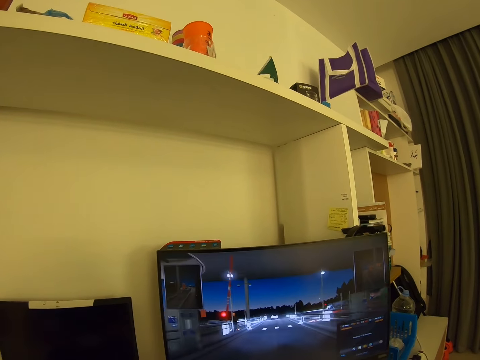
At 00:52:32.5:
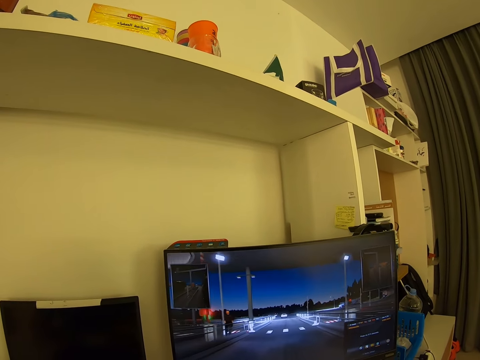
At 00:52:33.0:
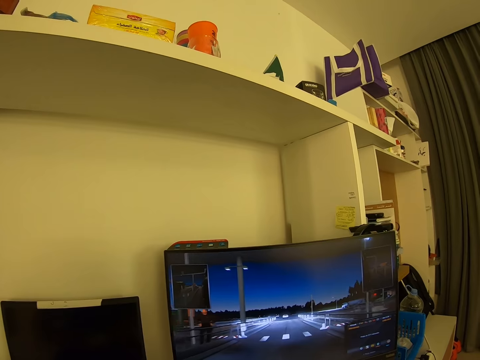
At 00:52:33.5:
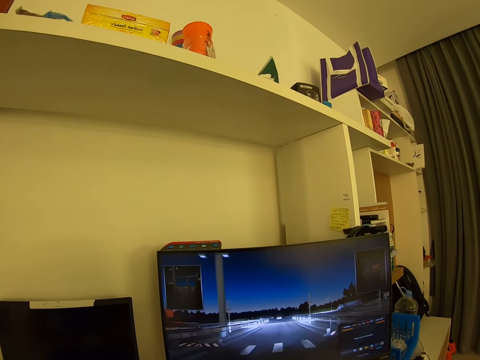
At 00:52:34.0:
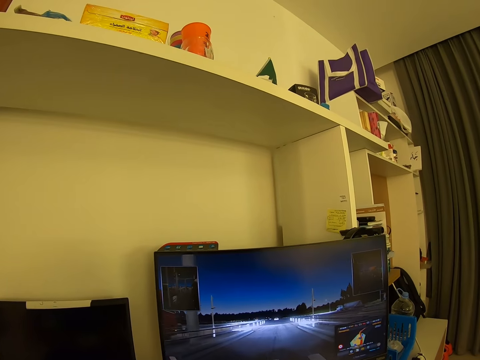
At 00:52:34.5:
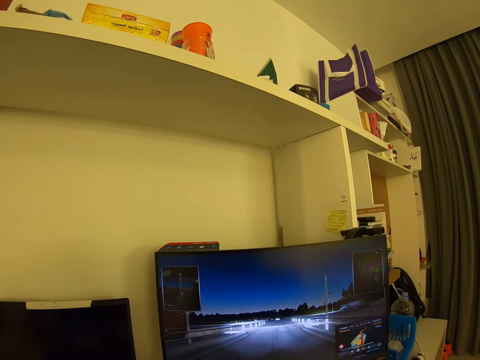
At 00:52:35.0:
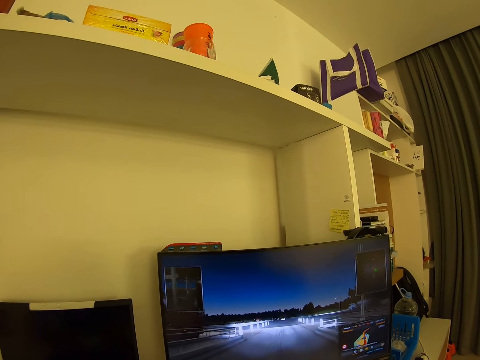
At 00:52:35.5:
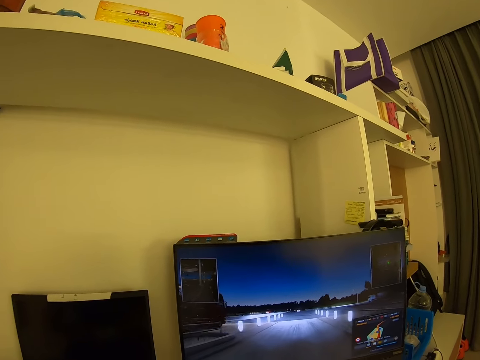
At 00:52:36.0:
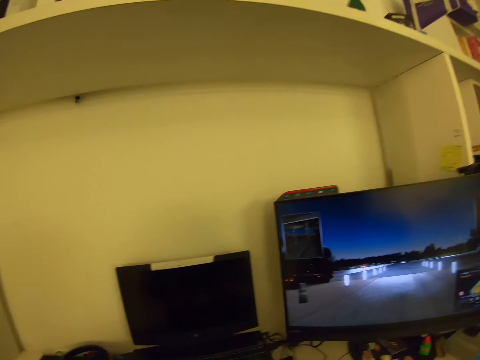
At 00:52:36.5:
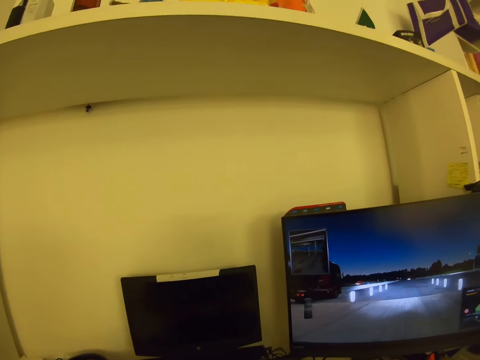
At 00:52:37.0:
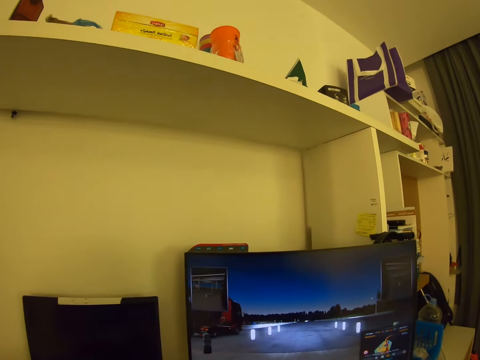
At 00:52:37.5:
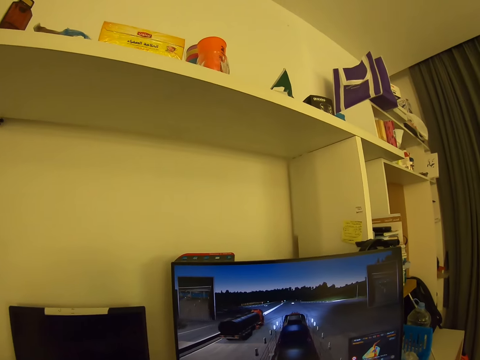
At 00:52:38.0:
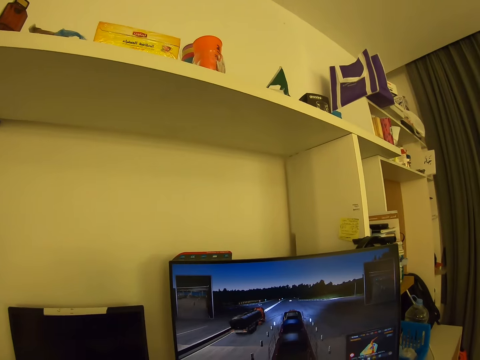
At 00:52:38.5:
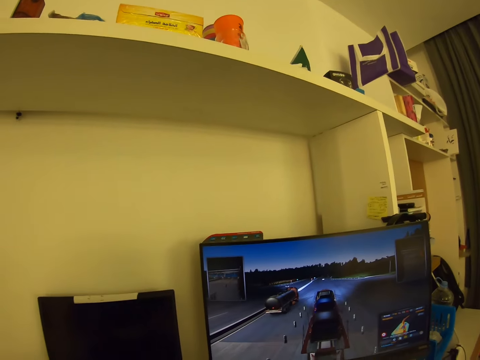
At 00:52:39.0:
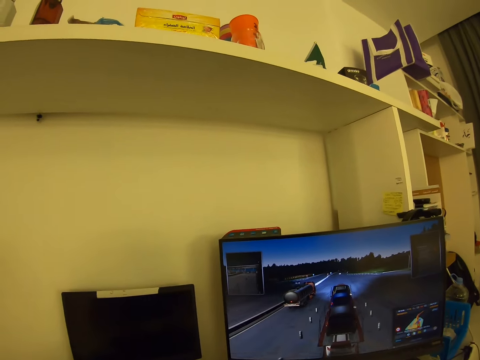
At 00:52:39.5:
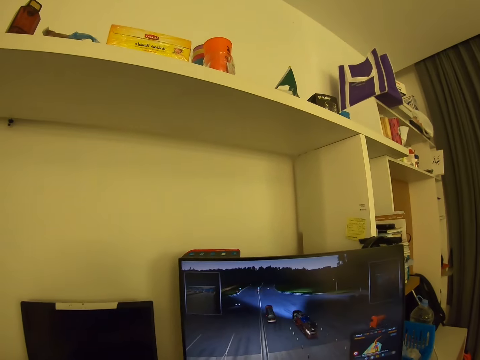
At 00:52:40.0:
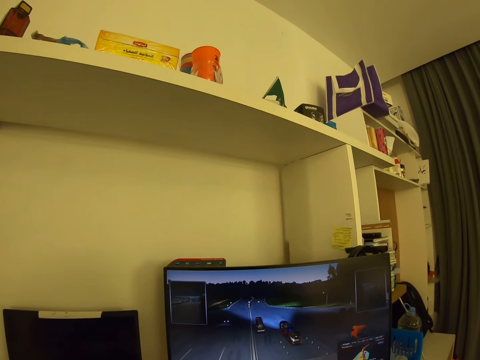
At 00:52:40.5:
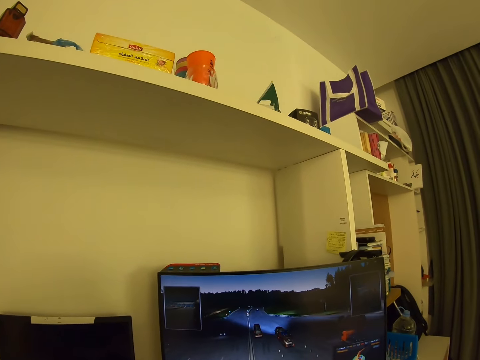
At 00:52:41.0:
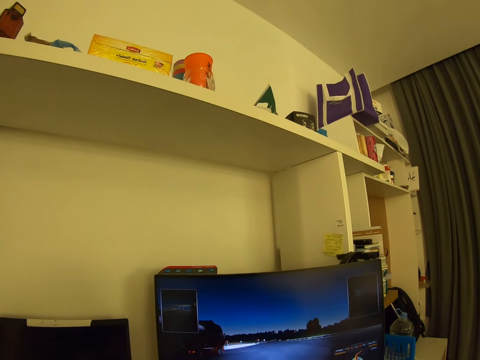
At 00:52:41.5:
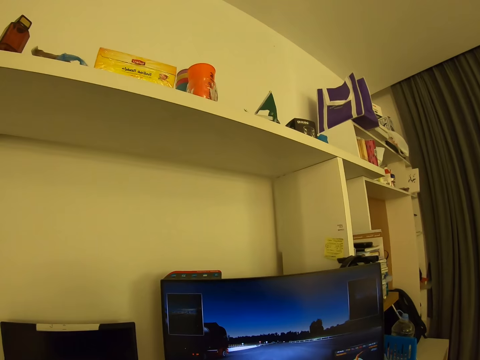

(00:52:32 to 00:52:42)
The camera wearer looks around.

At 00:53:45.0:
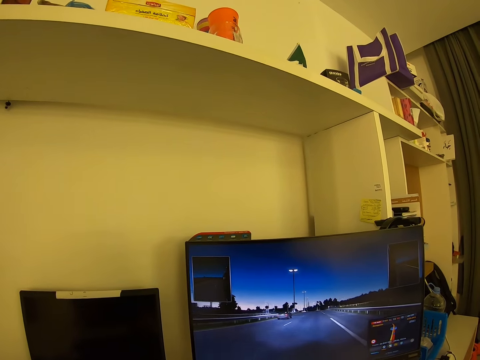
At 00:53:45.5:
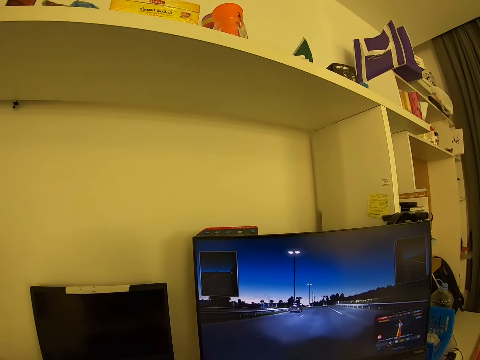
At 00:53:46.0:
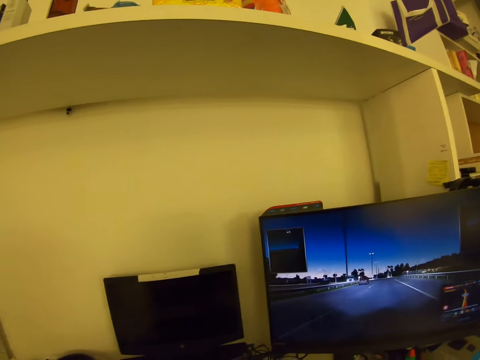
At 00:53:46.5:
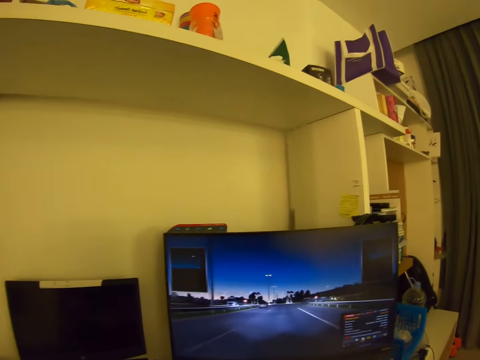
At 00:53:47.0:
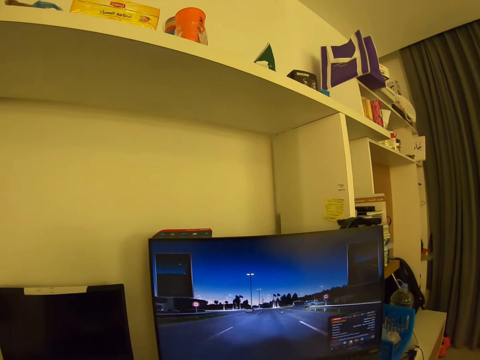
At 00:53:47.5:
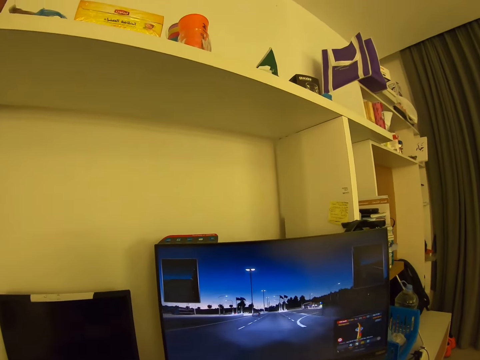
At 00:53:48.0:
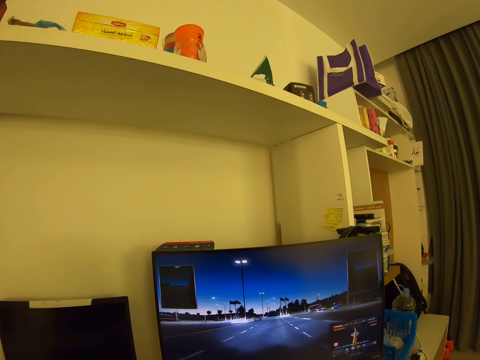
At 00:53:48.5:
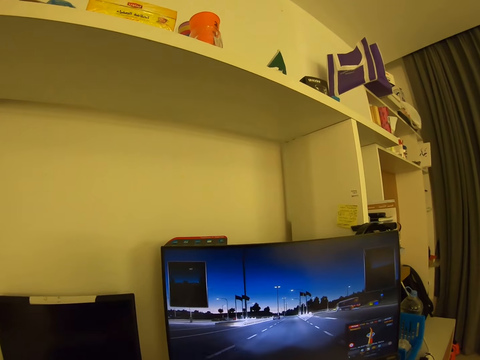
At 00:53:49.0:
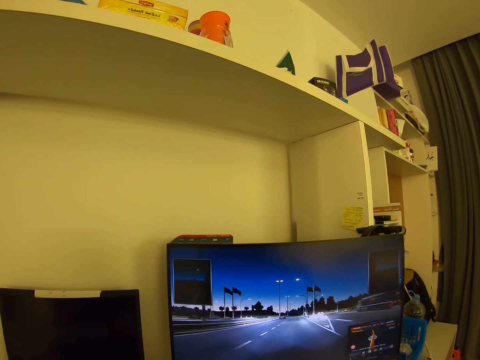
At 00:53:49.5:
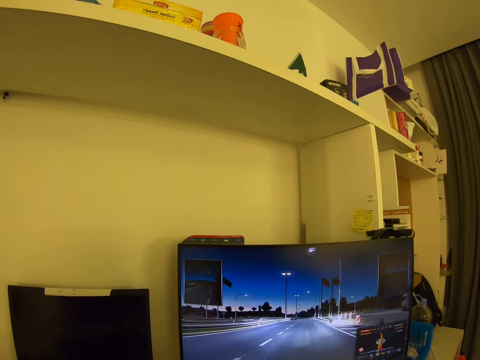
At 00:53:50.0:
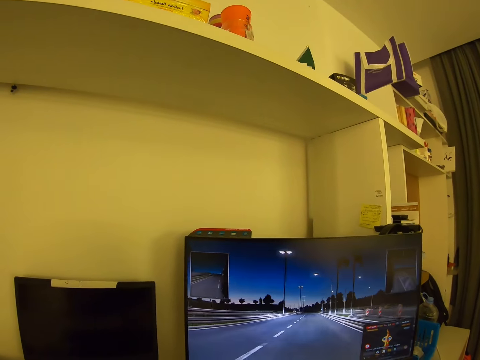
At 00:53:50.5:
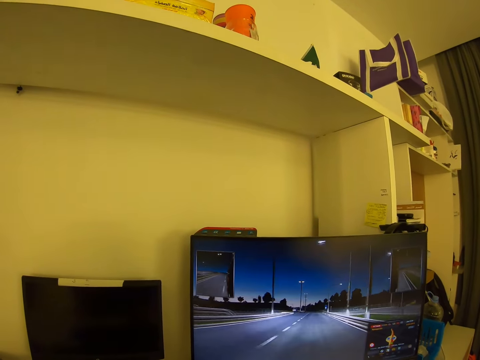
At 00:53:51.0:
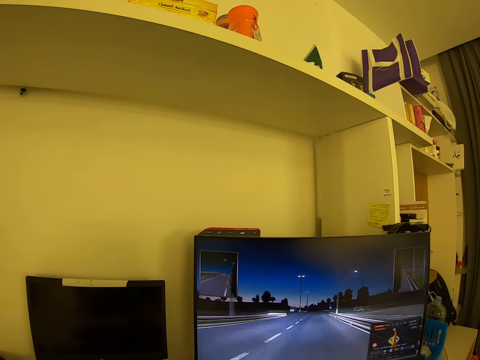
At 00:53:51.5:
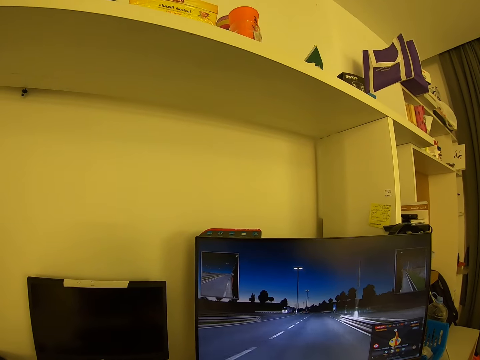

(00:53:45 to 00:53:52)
The camera wearer looks around.

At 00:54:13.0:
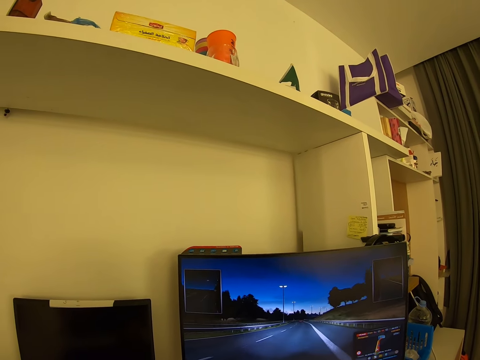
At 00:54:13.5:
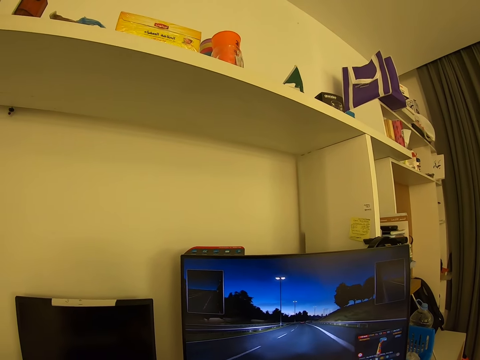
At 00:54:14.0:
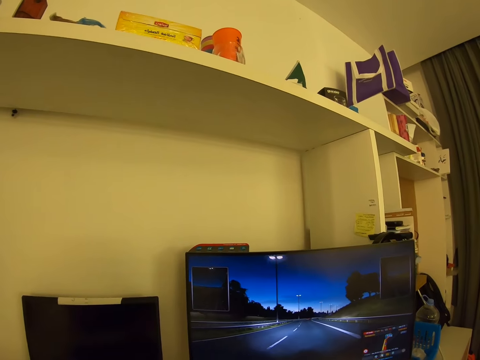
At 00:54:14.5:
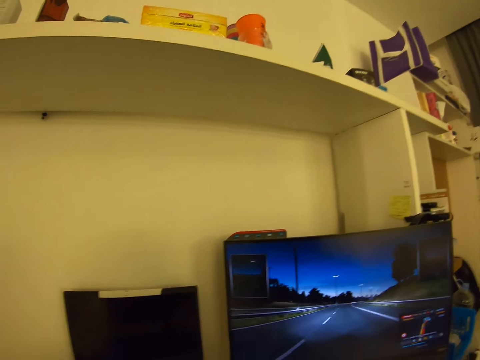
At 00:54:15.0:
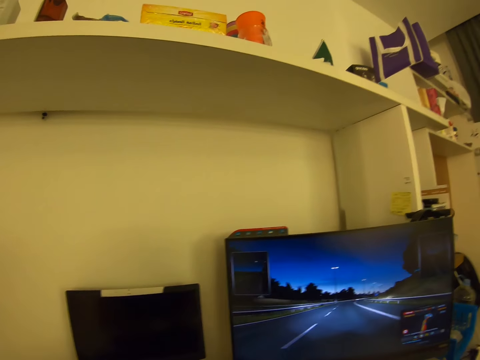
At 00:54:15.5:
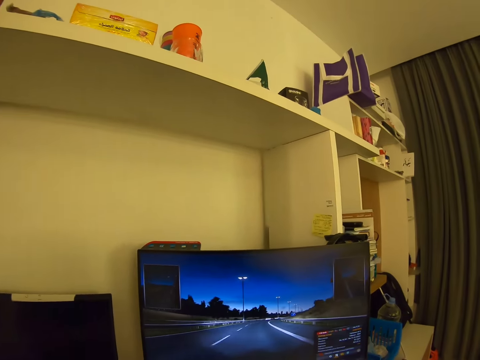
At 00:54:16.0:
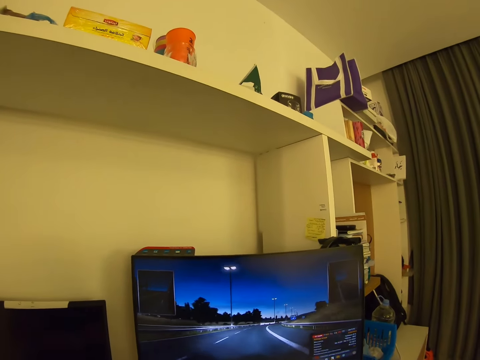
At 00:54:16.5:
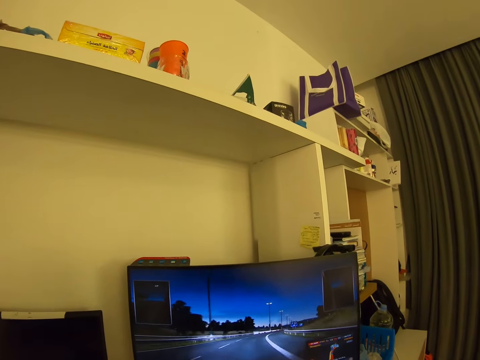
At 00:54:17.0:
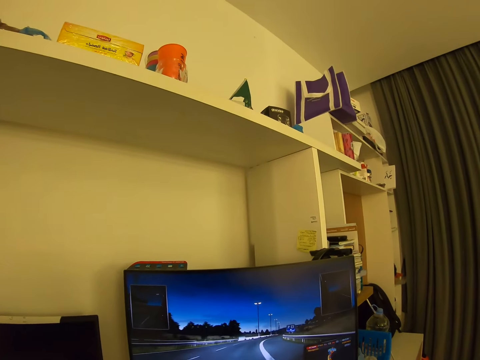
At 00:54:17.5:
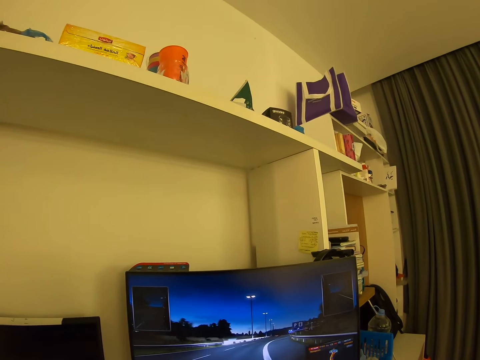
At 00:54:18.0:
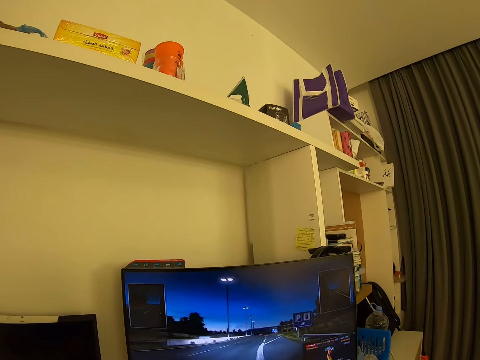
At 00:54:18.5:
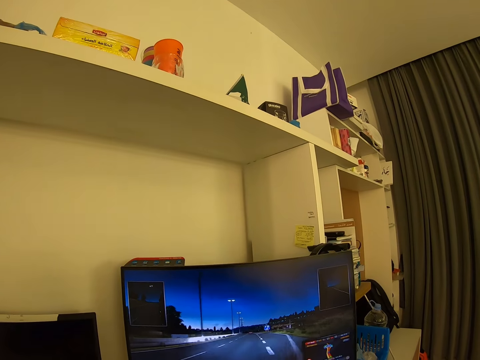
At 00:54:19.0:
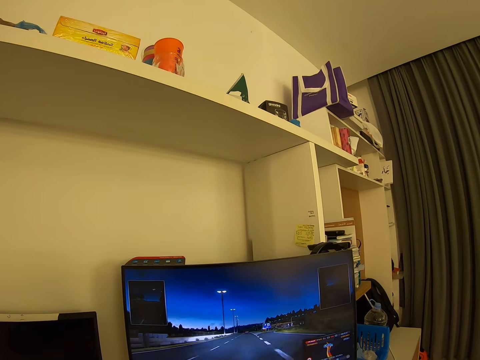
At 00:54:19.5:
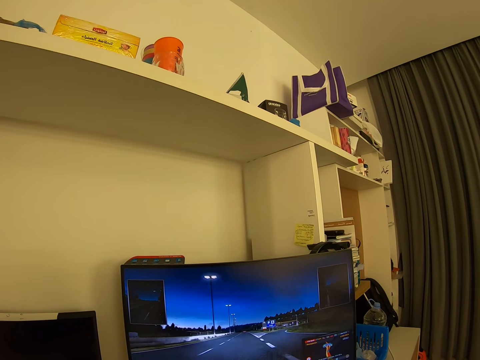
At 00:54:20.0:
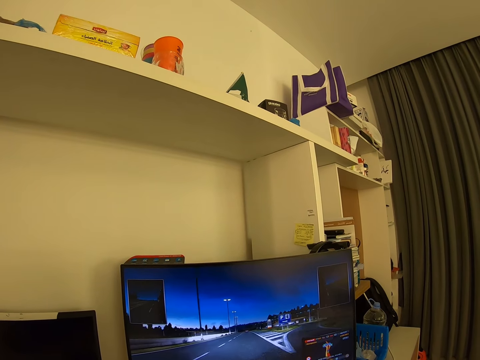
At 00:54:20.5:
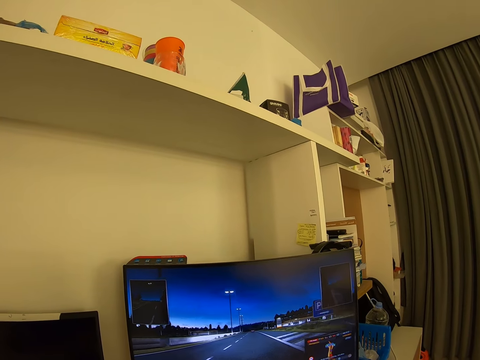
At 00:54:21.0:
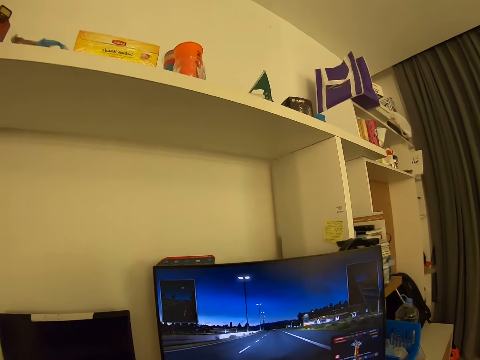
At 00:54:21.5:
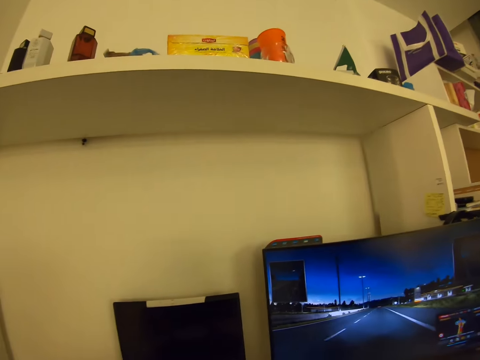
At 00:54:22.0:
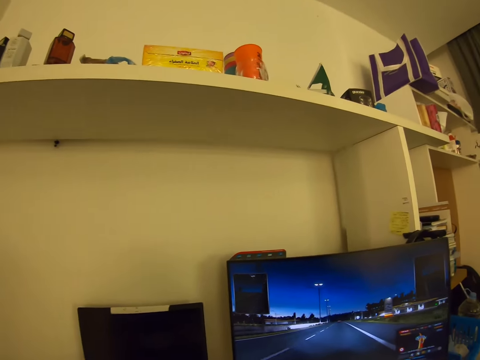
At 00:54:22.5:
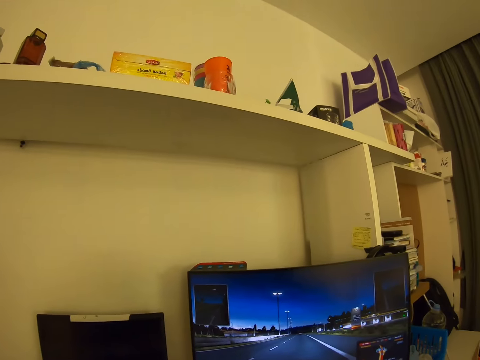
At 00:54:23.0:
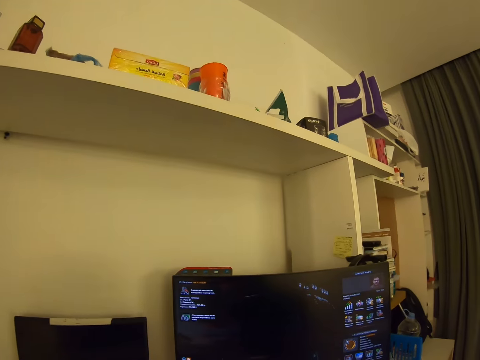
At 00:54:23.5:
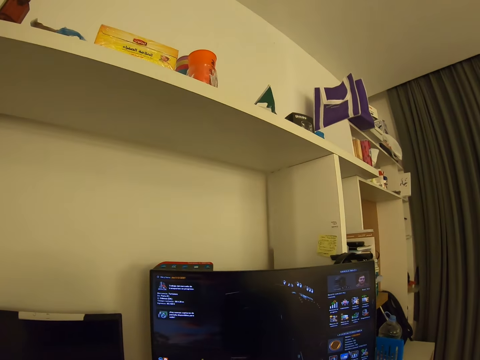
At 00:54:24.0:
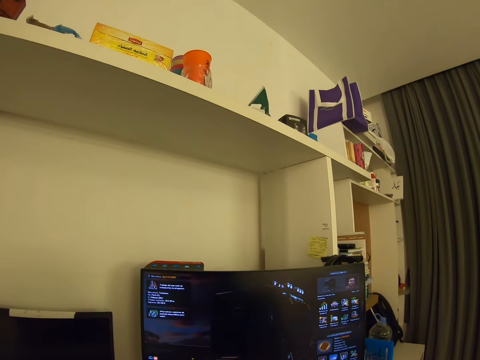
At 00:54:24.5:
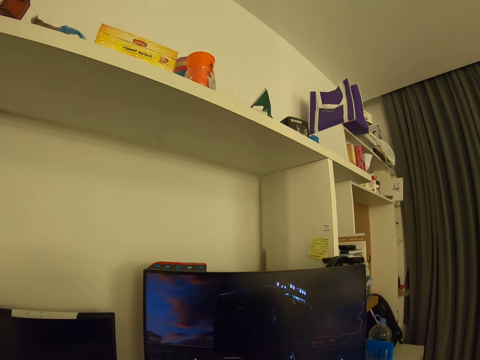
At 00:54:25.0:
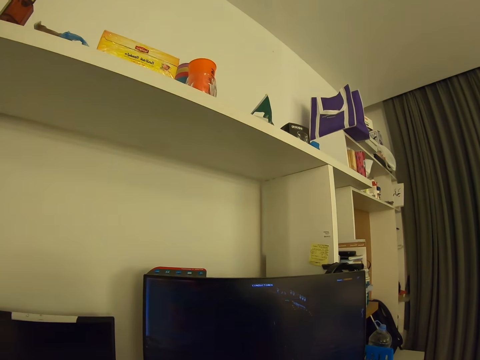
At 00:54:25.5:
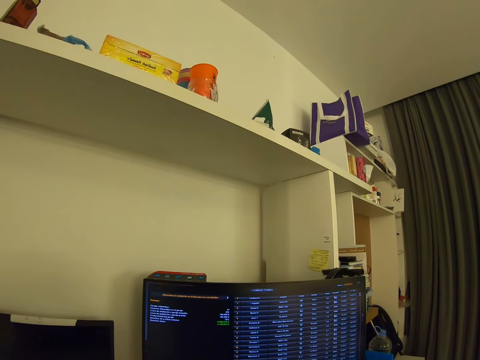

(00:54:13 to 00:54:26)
The camera wearer looks around repeatedly. They operate the computer.
